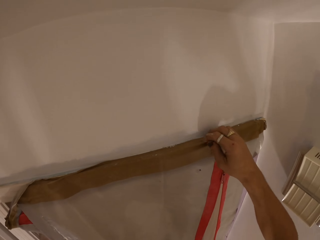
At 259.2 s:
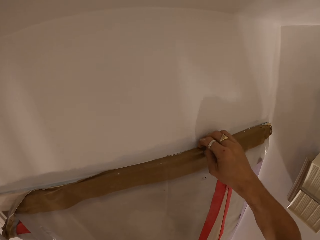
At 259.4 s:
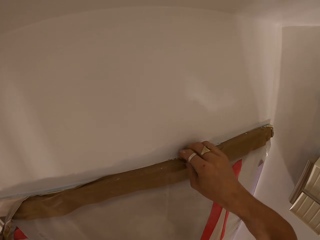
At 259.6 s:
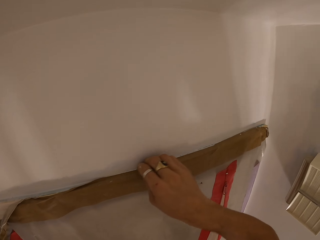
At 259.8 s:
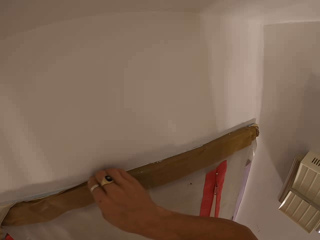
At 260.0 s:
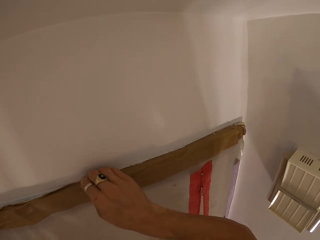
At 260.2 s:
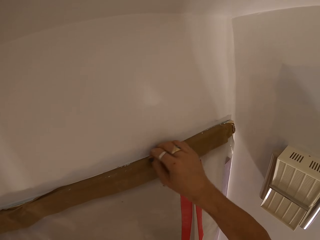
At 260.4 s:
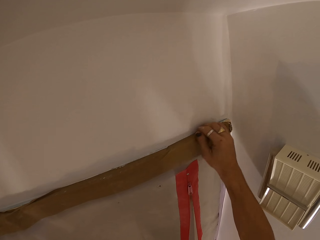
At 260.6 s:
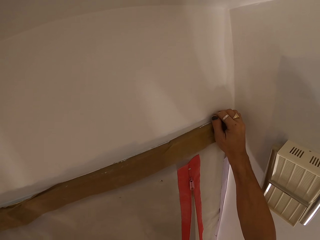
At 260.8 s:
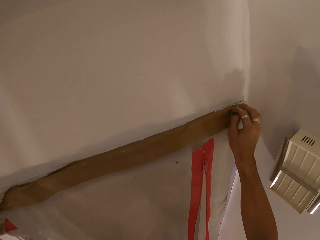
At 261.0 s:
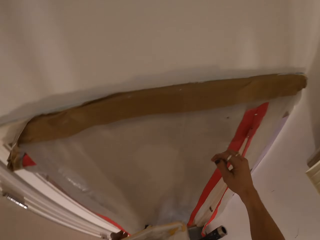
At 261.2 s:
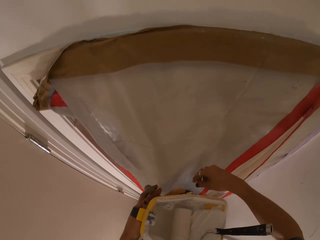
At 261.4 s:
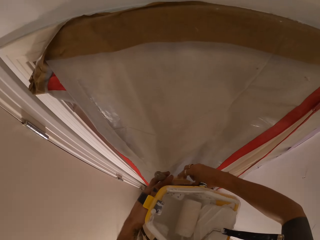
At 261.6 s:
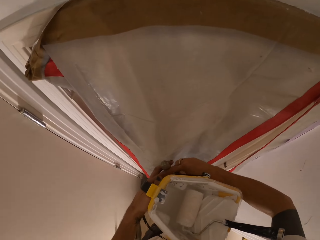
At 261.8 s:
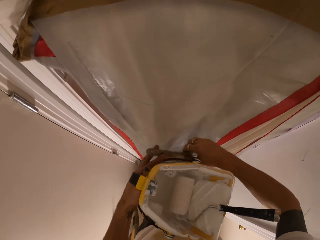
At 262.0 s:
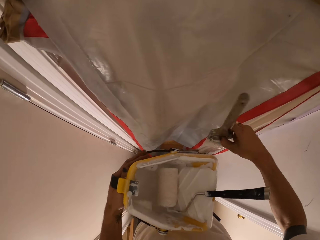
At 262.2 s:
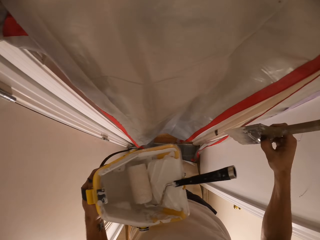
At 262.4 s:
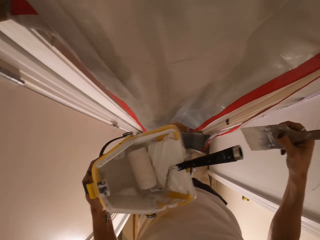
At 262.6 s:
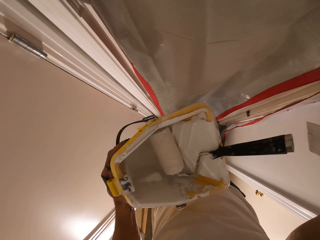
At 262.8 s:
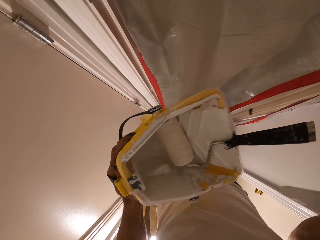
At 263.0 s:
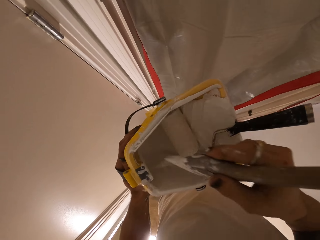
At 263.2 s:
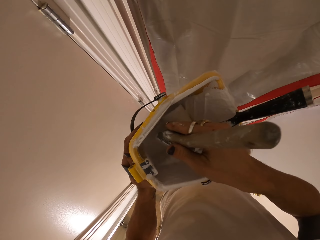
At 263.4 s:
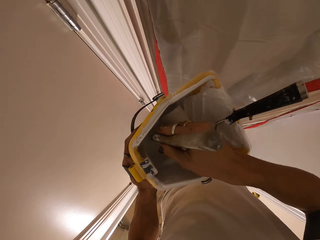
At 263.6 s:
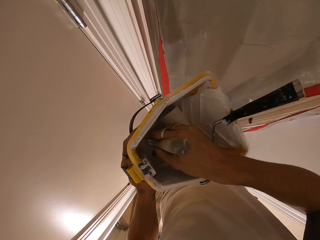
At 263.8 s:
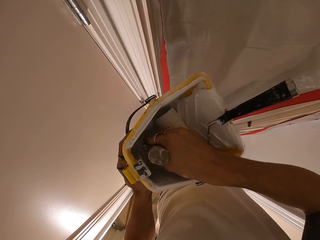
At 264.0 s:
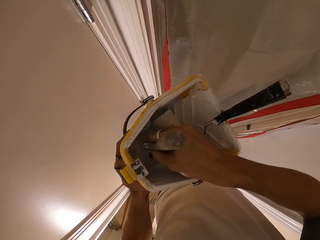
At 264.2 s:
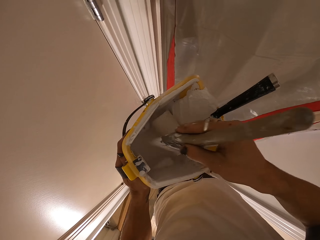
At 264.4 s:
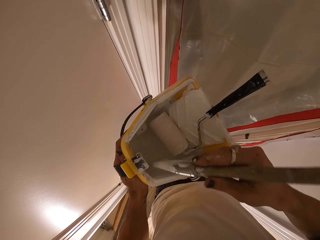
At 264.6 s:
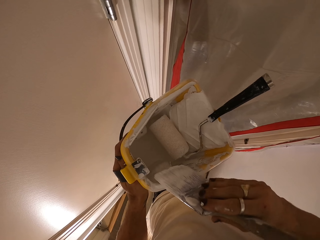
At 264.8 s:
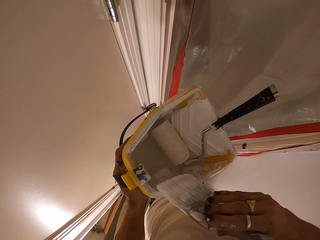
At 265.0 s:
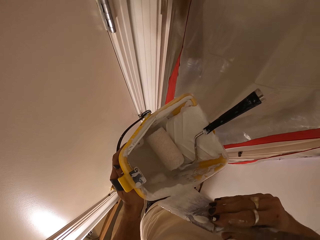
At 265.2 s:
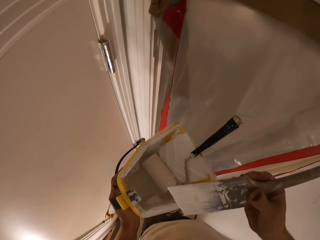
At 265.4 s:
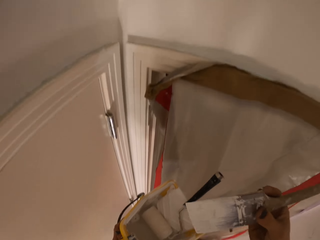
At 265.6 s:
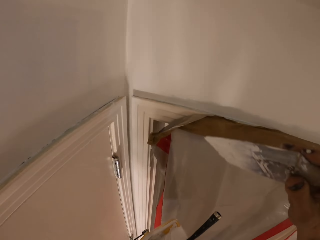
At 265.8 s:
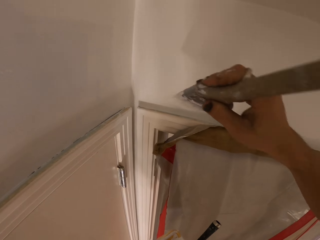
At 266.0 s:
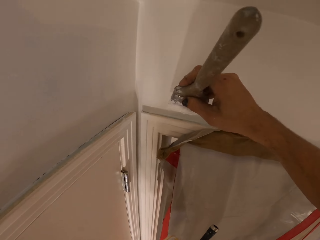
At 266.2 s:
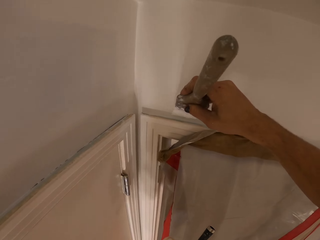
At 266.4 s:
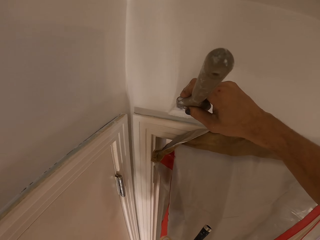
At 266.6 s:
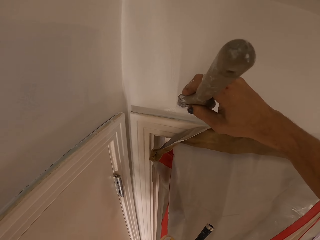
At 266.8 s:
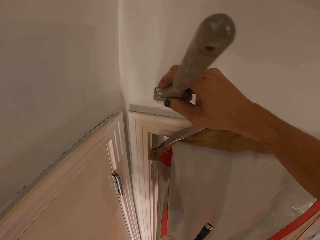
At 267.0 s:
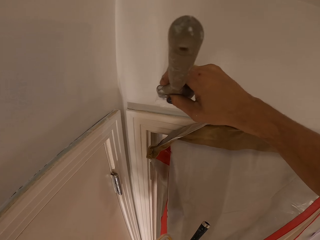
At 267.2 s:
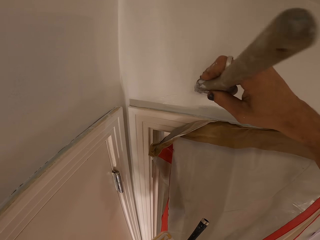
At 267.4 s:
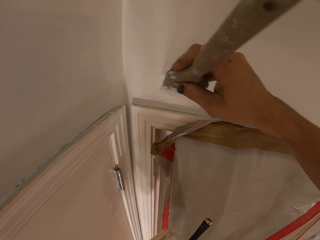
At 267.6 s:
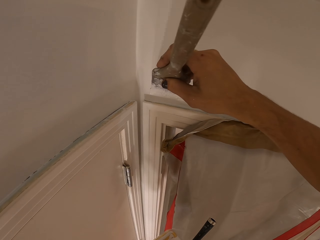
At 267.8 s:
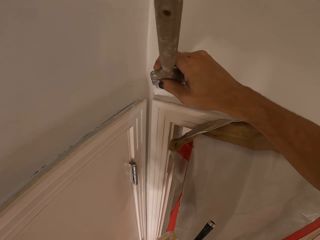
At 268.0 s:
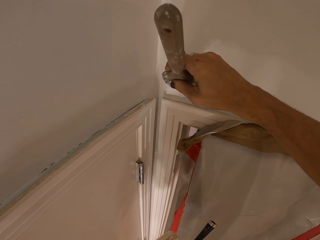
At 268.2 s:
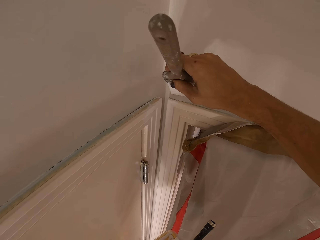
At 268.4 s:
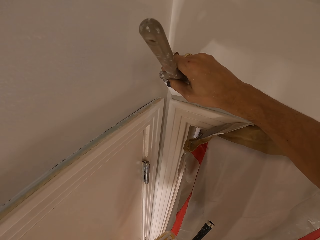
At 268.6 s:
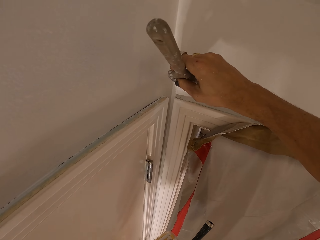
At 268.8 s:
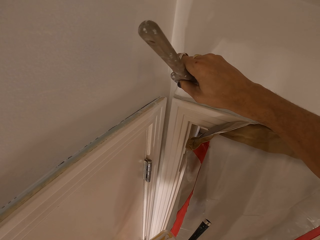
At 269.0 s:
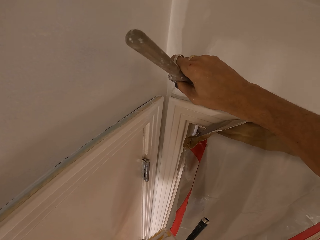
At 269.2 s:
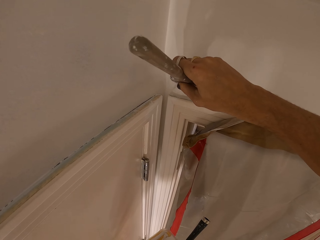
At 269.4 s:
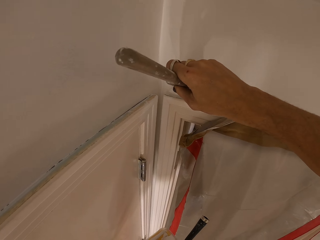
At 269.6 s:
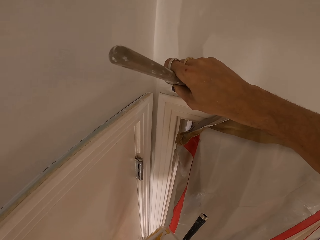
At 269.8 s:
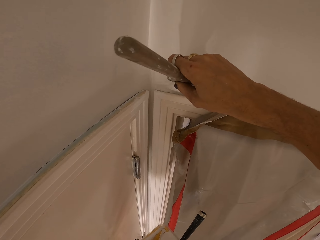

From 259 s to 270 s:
The camera wearer dips the brush in the paint. They paint the wall.

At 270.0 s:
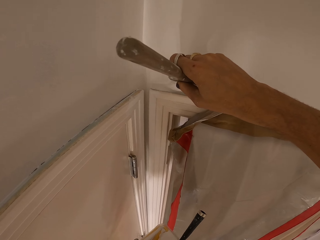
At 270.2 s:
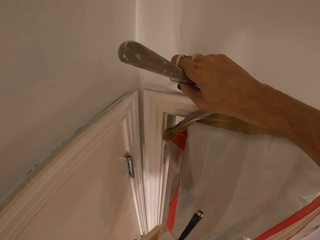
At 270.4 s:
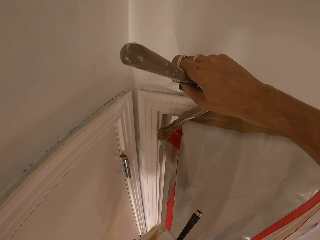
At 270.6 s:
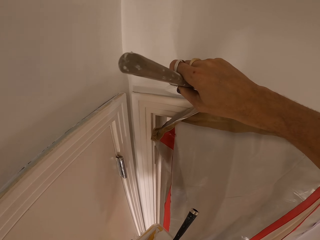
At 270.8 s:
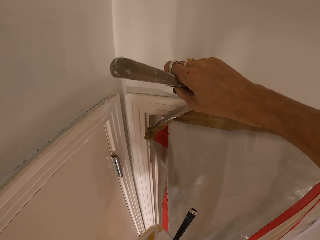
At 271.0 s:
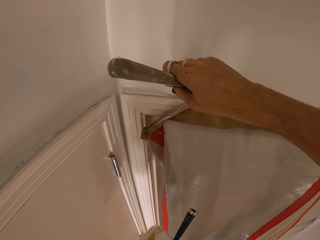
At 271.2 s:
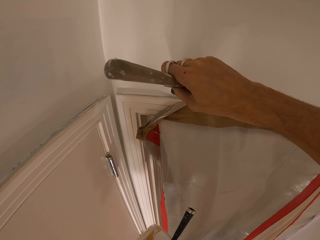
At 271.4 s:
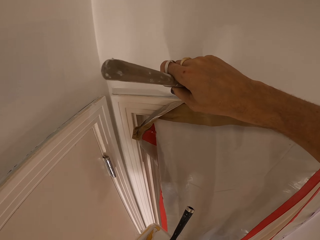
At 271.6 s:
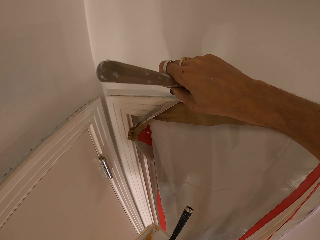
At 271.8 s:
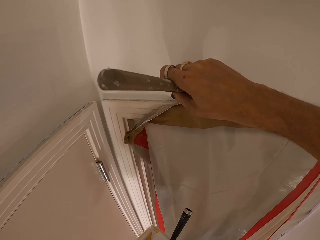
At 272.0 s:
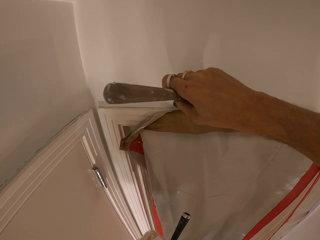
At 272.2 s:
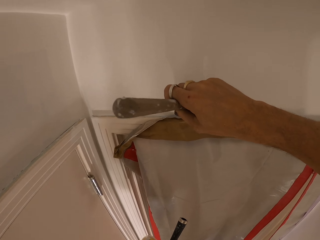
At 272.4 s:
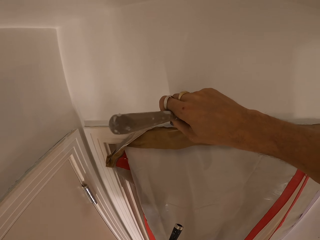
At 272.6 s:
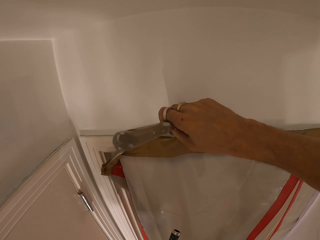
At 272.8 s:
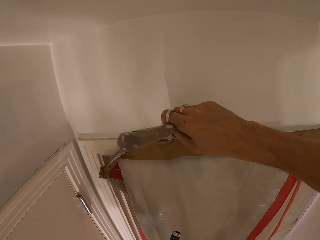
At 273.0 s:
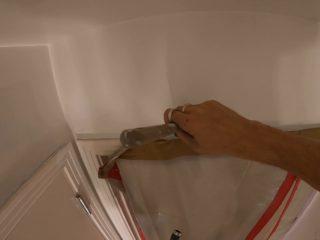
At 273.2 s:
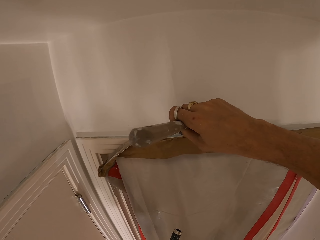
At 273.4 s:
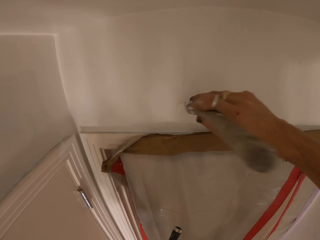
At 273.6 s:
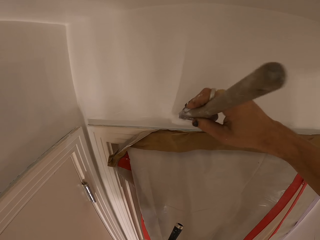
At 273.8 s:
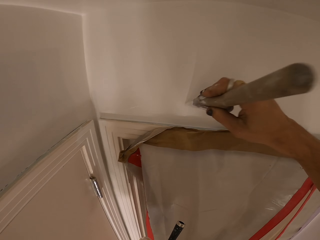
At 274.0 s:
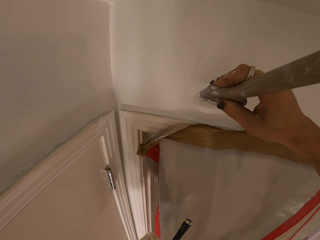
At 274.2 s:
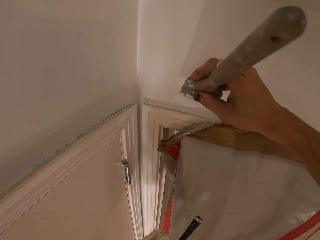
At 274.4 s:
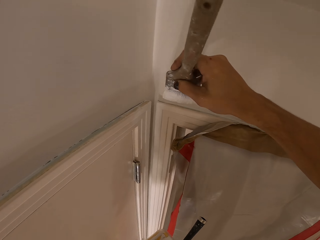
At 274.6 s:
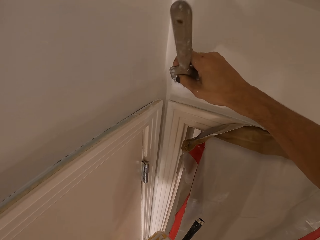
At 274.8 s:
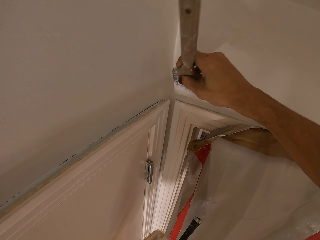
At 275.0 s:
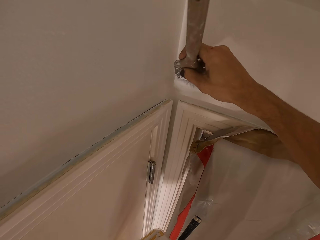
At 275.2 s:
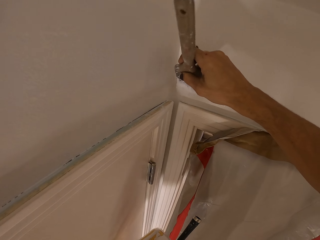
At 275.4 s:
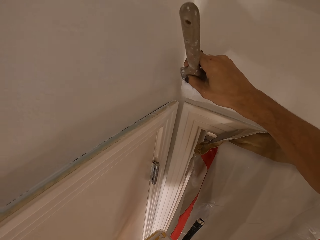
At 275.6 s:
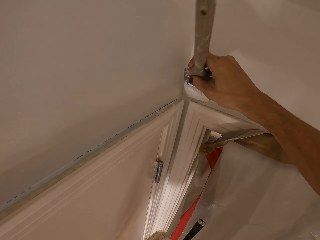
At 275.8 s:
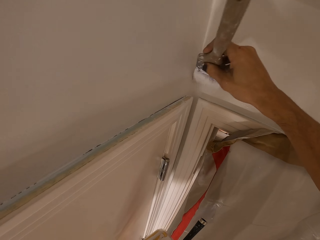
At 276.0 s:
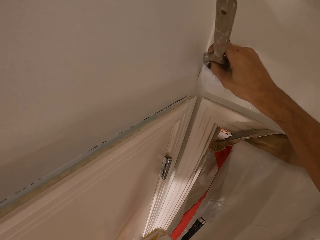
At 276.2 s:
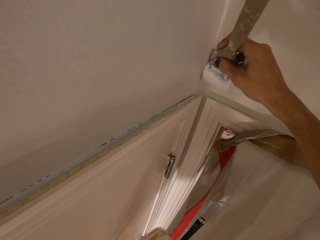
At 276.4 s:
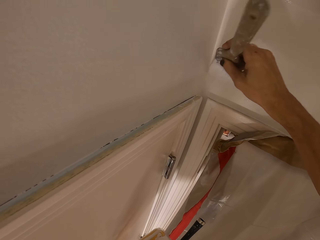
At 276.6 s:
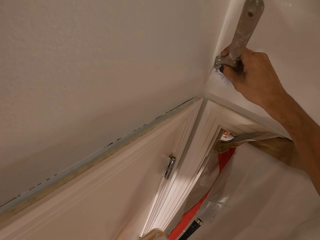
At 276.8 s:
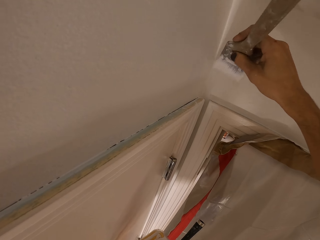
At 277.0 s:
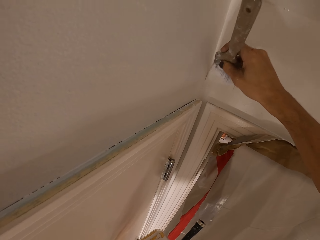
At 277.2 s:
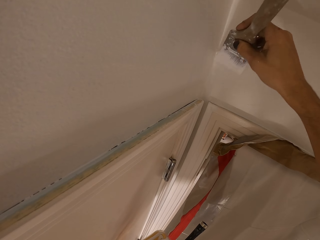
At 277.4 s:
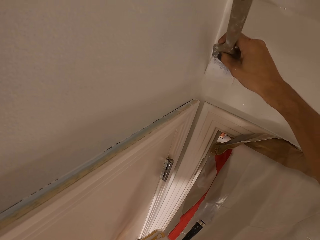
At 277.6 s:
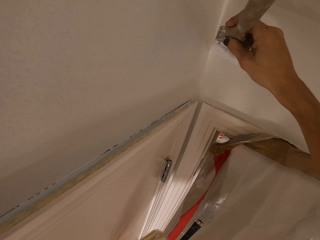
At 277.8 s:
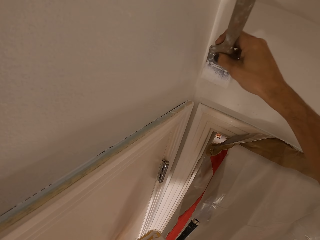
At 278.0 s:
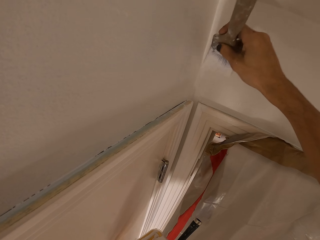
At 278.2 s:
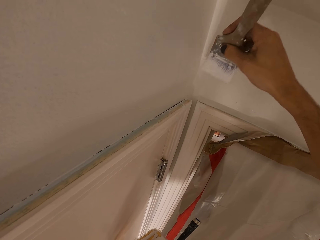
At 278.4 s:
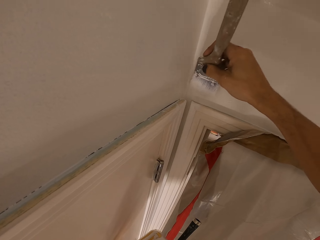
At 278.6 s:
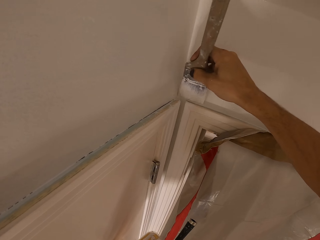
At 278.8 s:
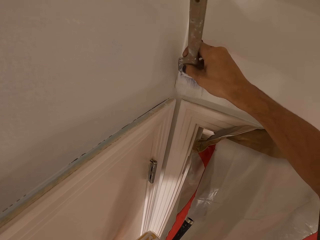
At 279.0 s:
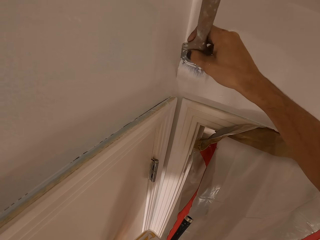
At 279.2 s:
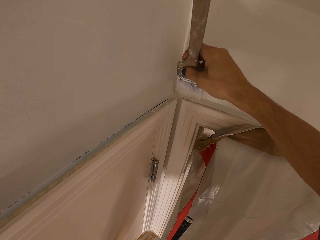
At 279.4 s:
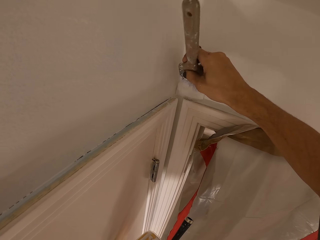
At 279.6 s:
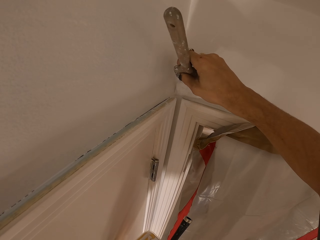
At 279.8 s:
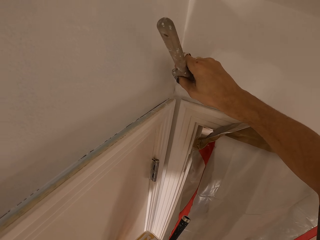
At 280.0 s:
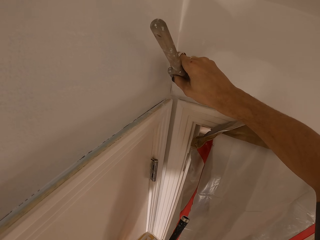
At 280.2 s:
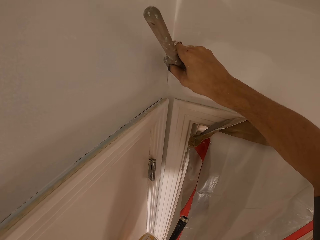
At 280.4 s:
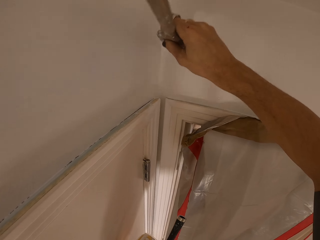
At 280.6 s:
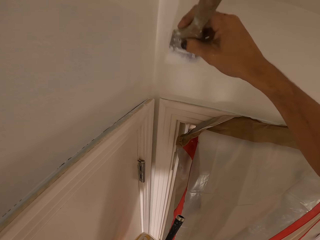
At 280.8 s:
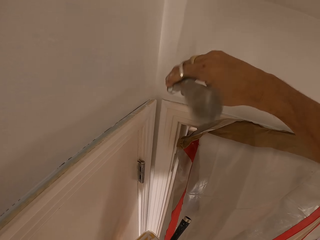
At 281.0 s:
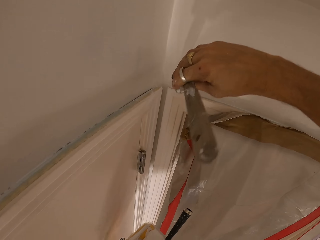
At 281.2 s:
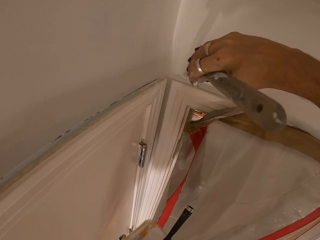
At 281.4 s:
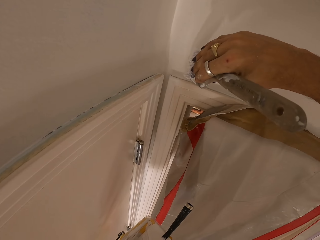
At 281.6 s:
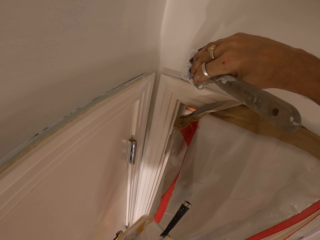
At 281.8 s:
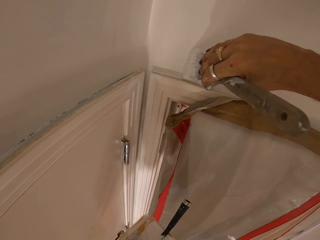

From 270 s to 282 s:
The camera wearer paints the wall.
